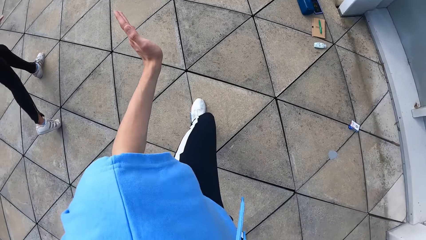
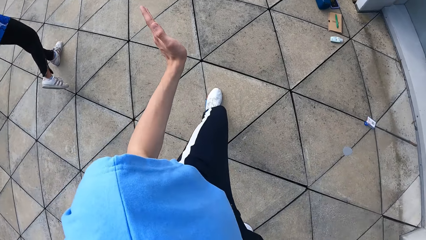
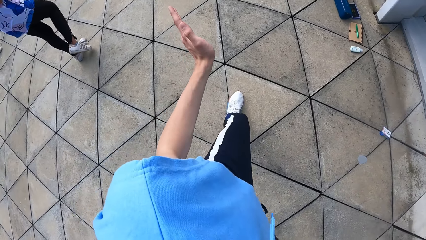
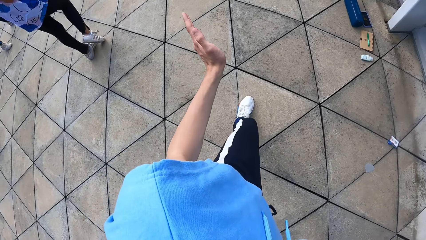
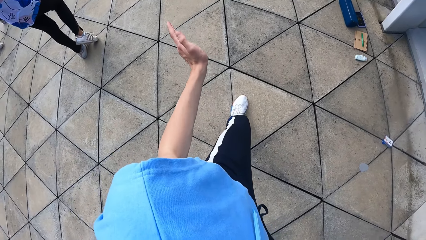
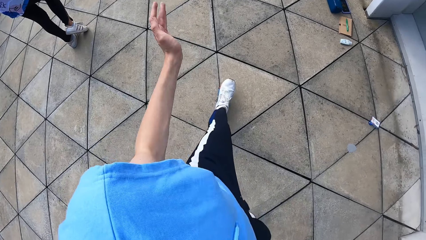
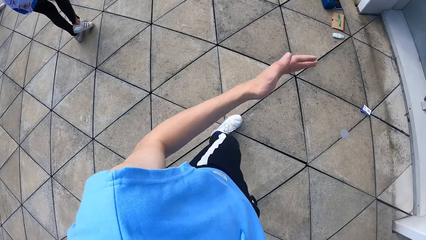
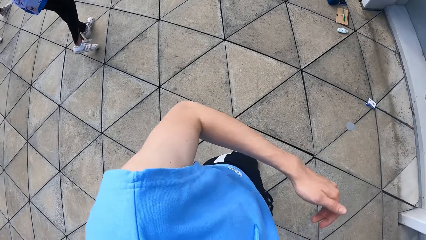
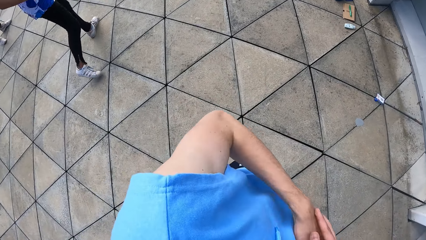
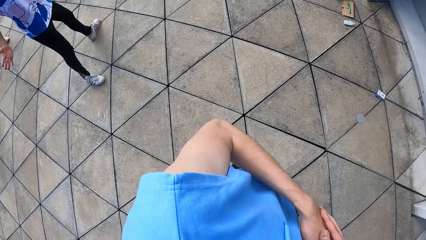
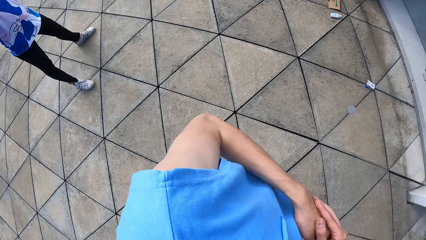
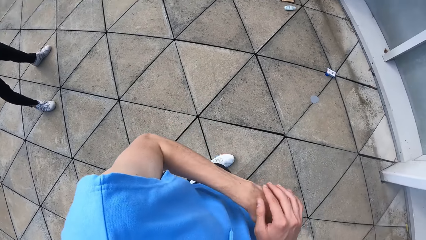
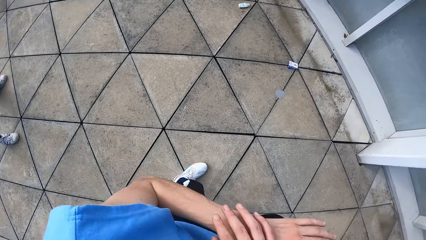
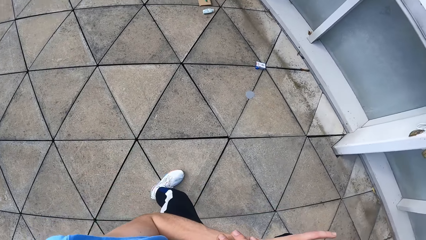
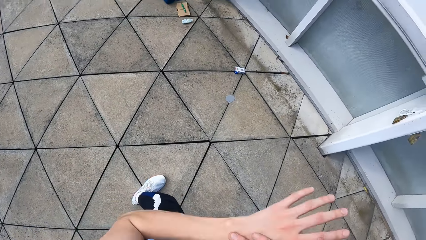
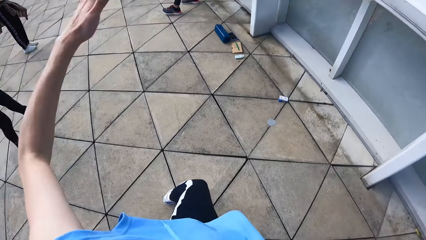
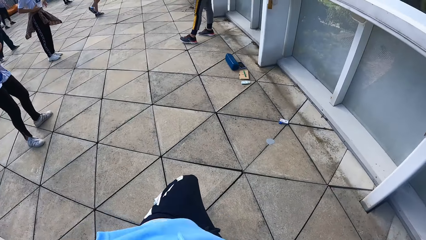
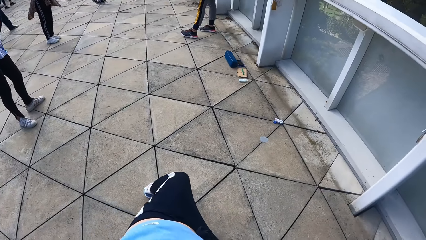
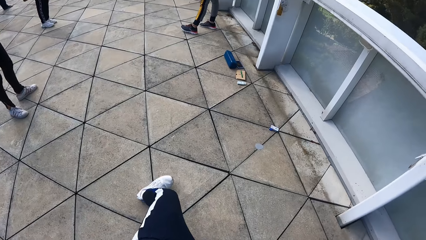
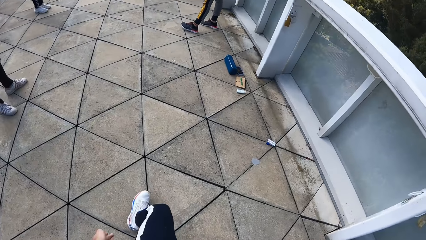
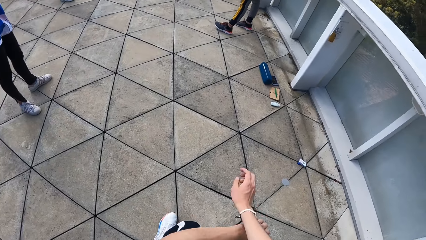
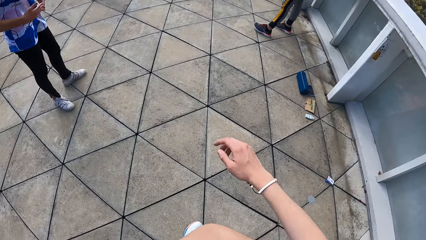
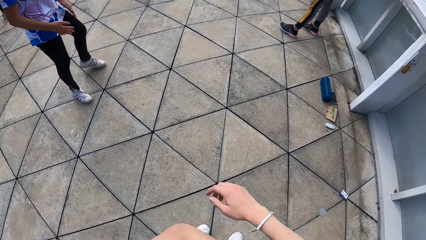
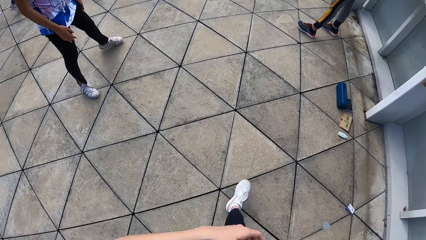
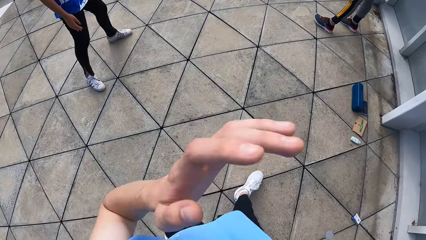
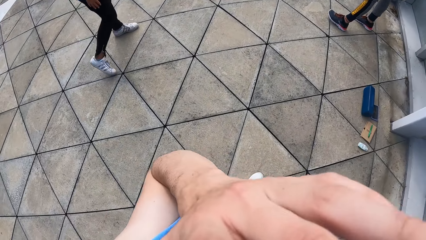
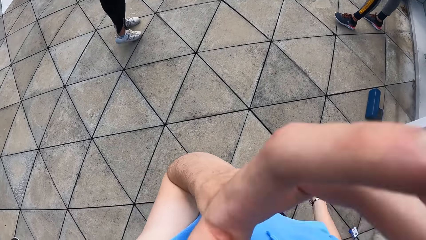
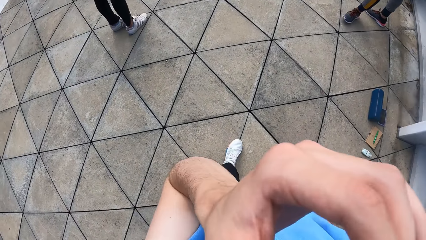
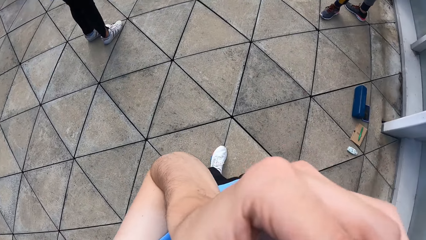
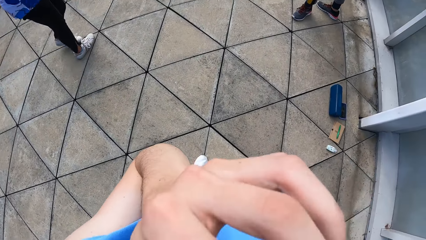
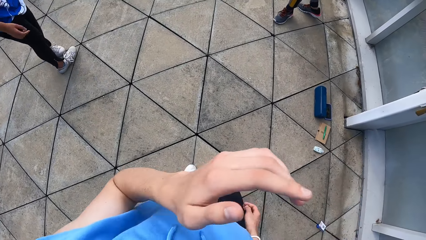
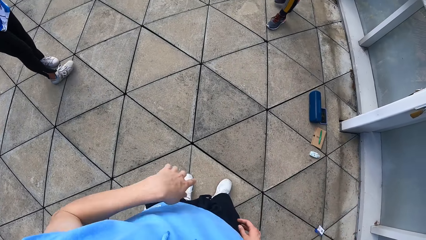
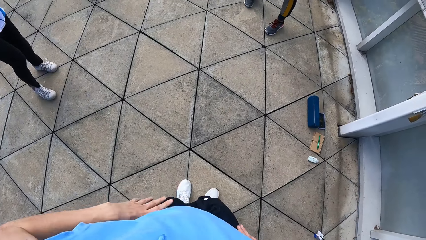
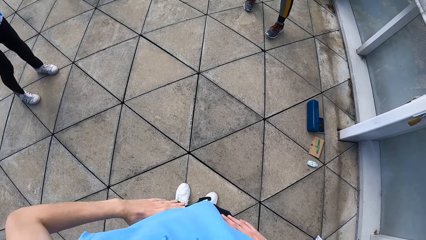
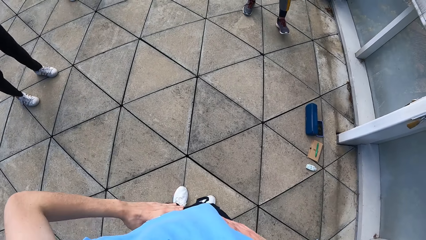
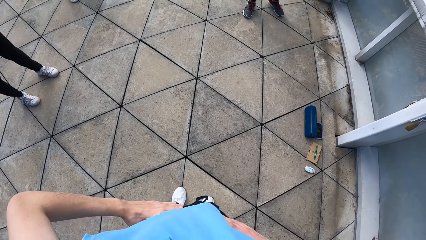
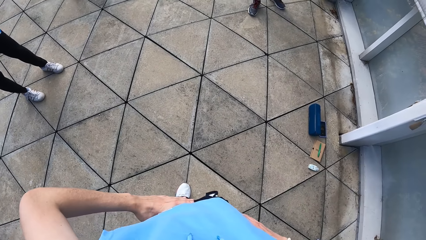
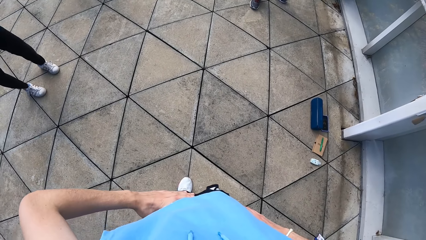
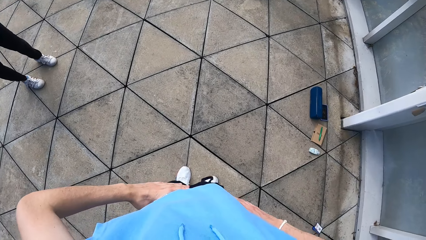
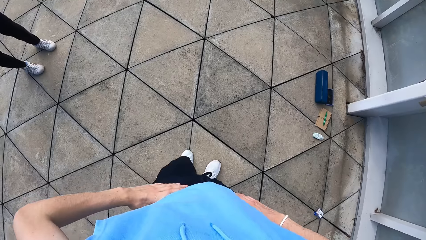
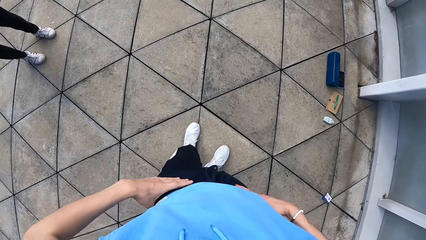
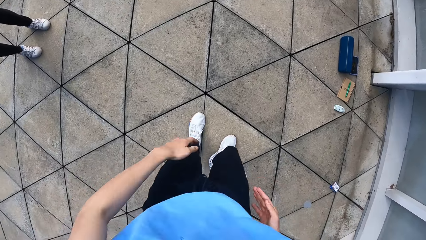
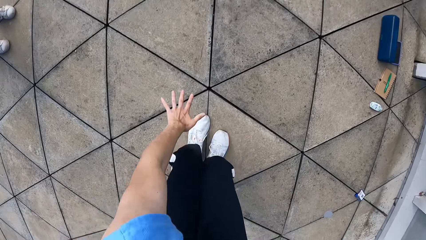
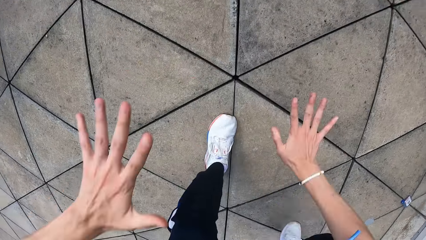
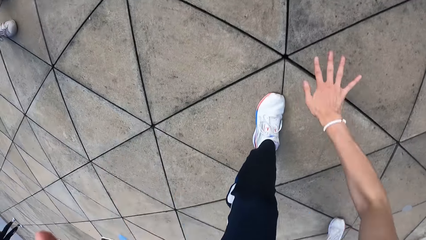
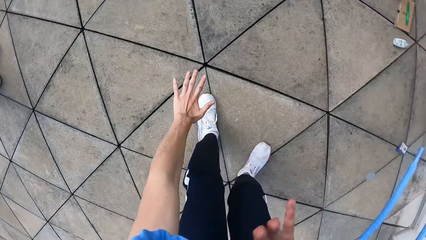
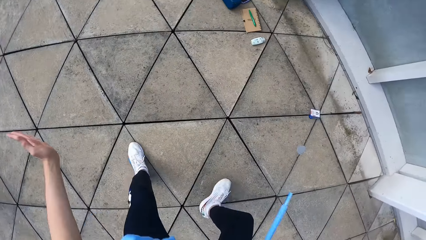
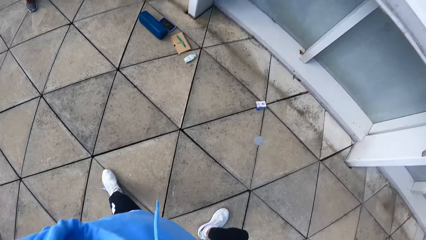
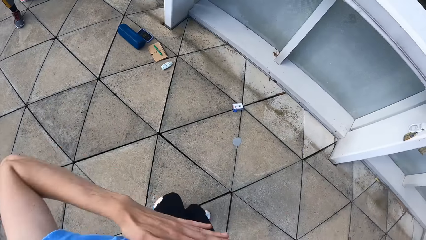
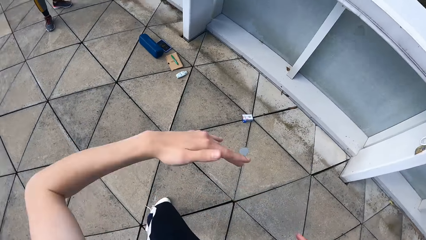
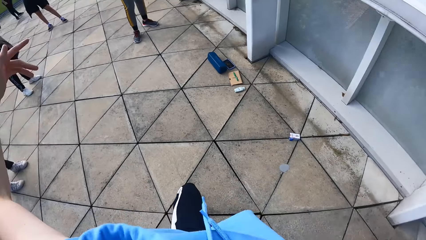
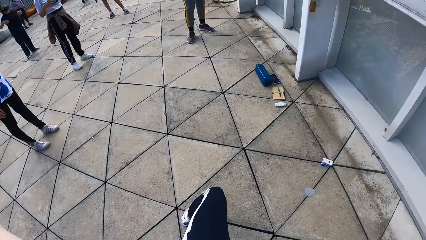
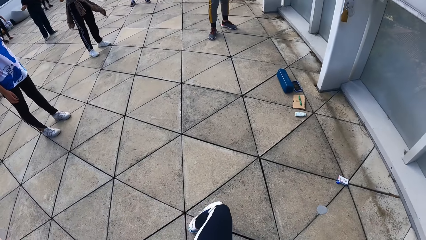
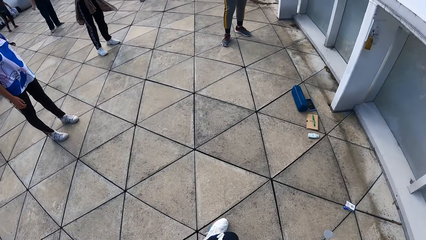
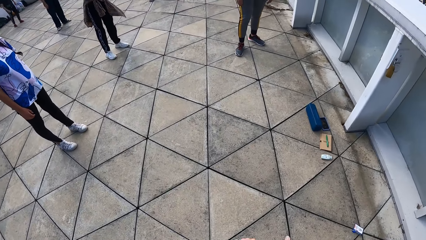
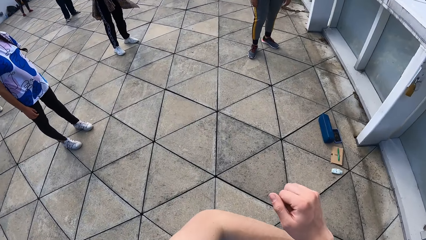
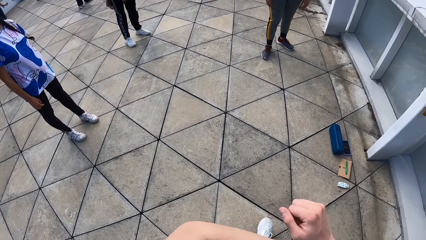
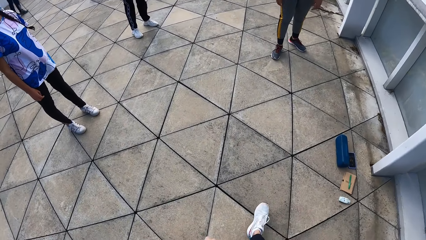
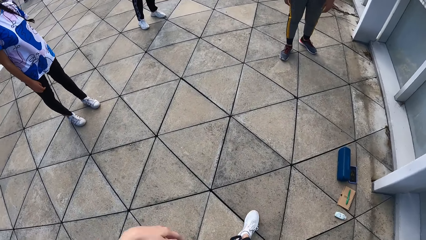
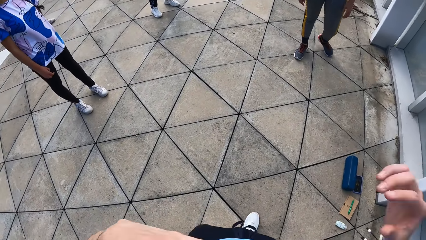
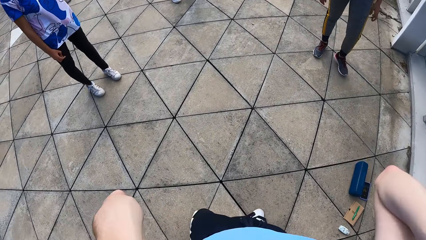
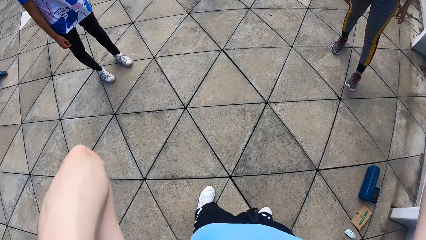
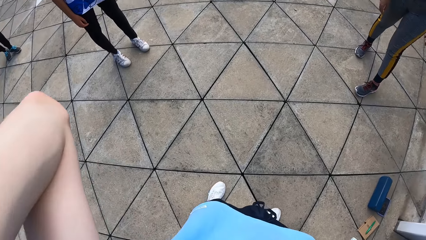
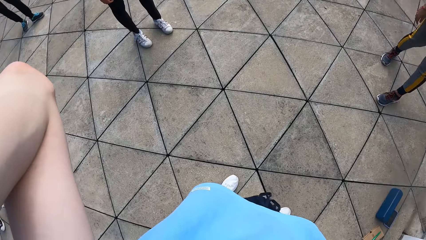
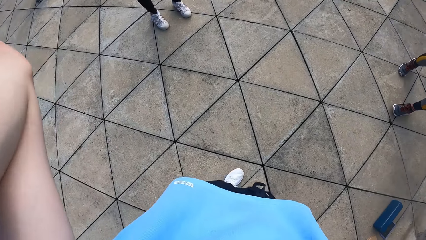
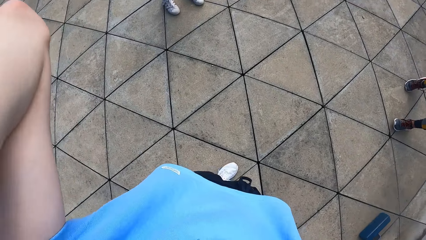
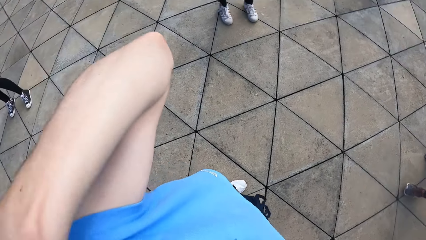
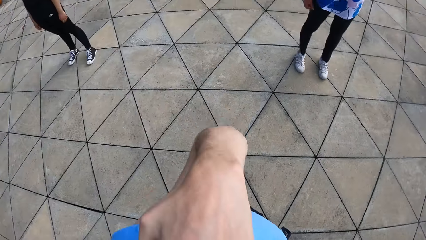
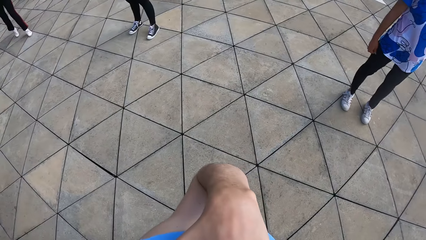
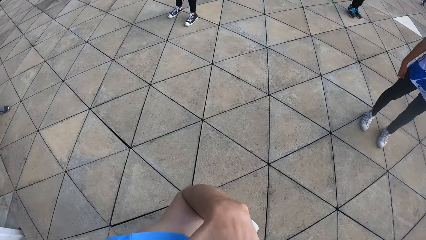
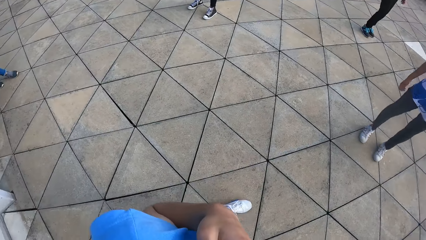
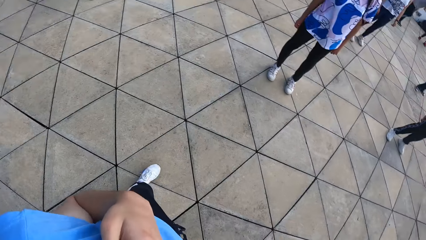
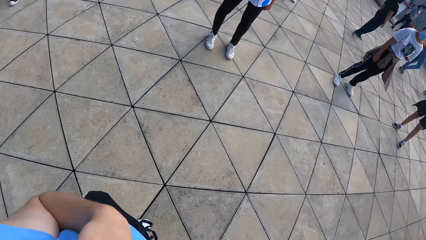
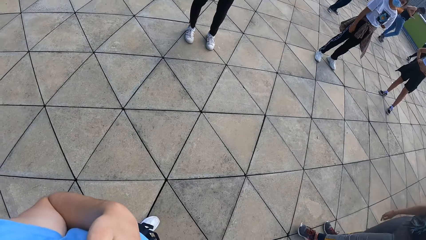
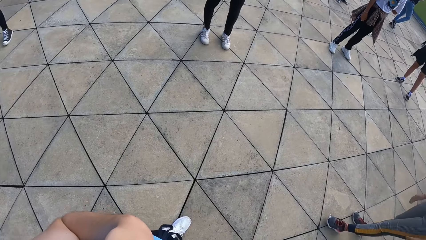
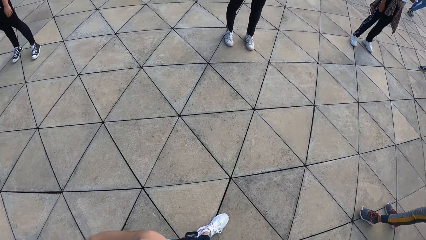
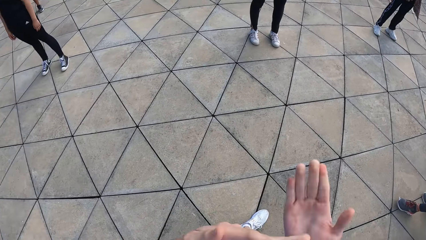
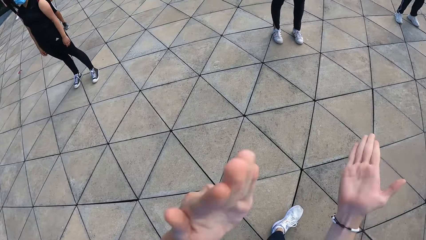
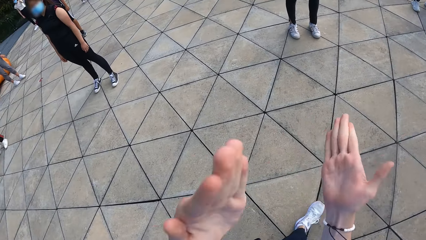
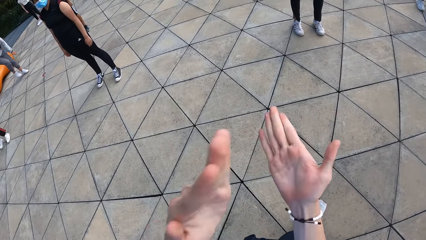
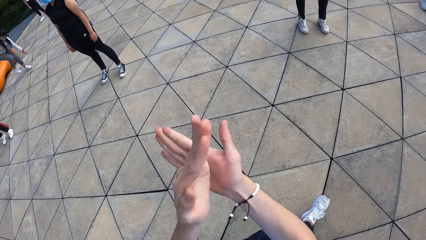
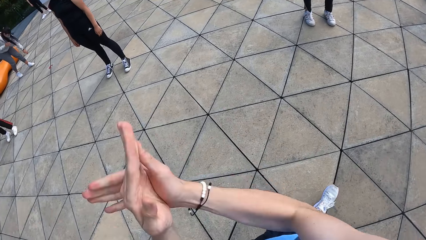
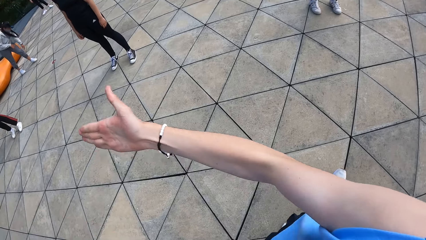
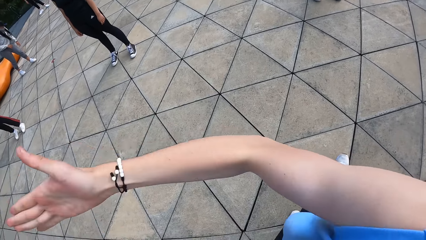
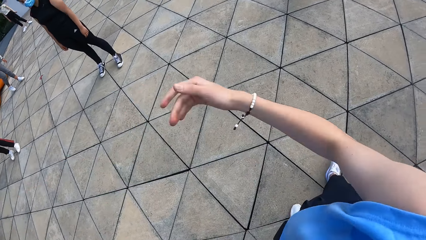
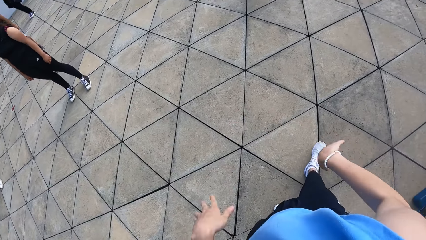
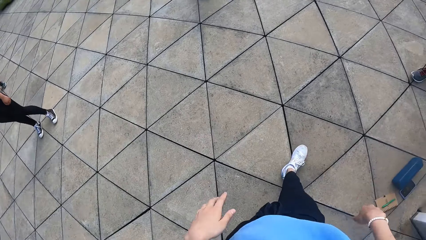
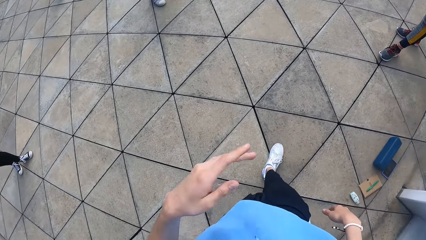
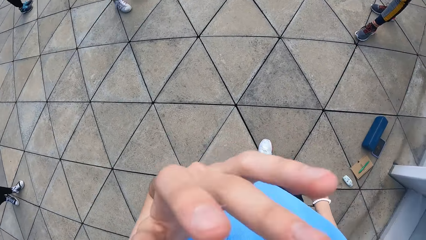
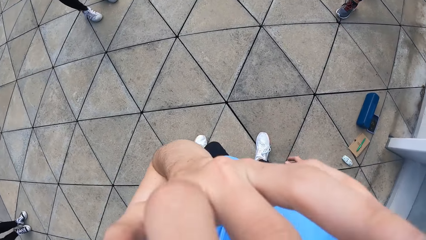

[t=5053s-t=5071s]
The camera wearer cleans her face with her left hand. She holds her face. She holds her waist with both hands. She dances with both hands. She touches her head with both hands. She adjusts the camera. She looks around the room. She hits her left hand on her right hand.
